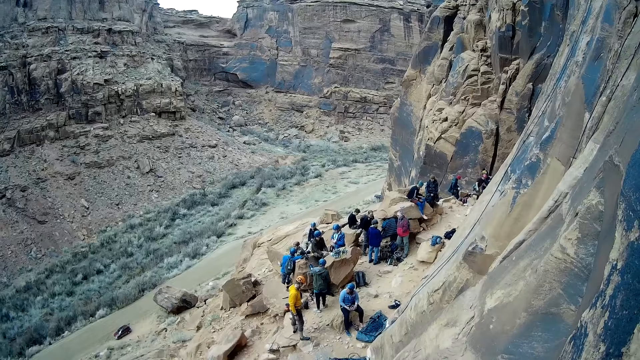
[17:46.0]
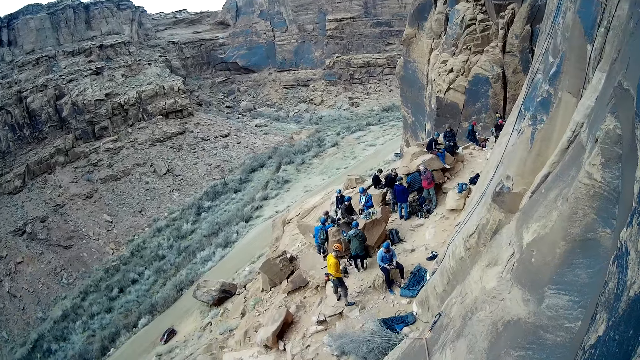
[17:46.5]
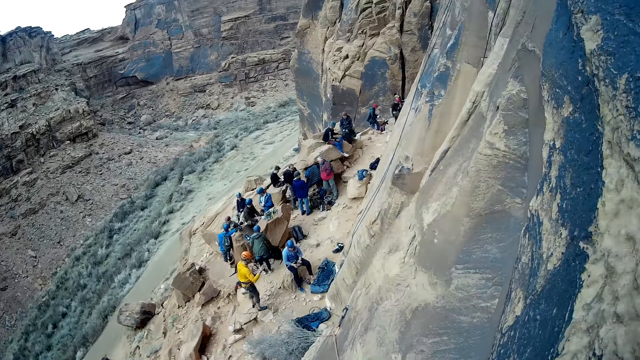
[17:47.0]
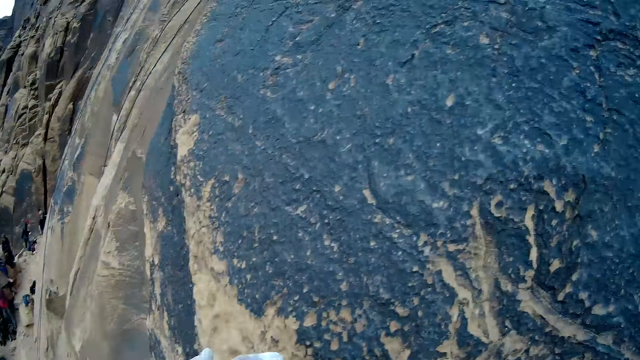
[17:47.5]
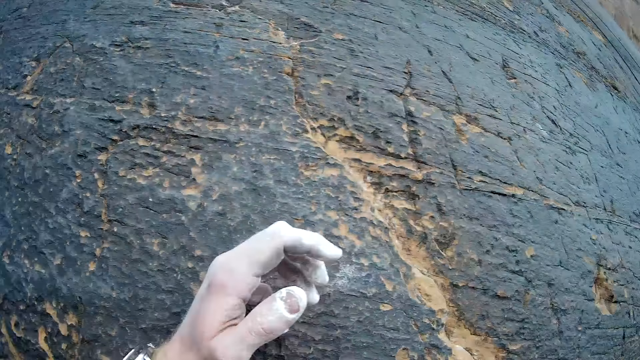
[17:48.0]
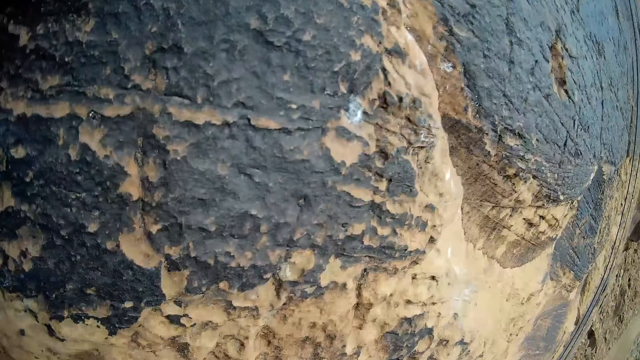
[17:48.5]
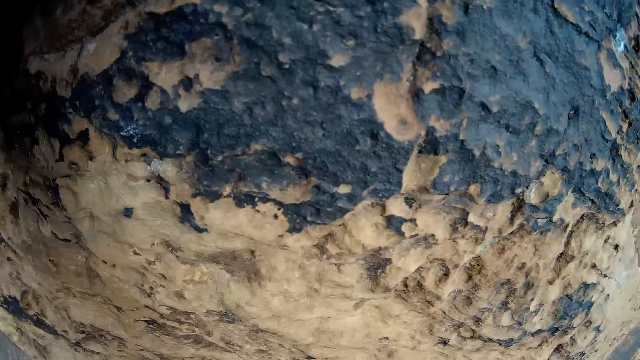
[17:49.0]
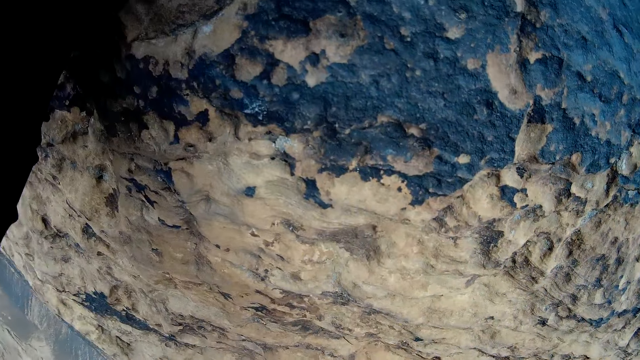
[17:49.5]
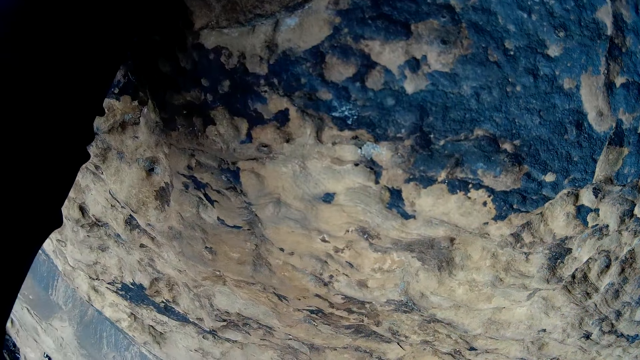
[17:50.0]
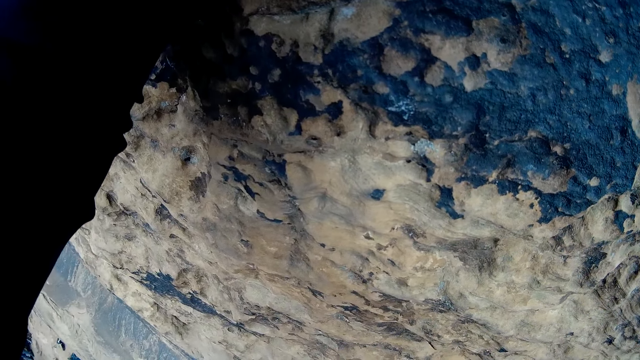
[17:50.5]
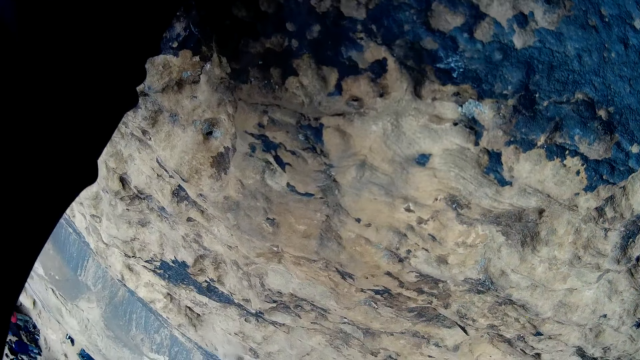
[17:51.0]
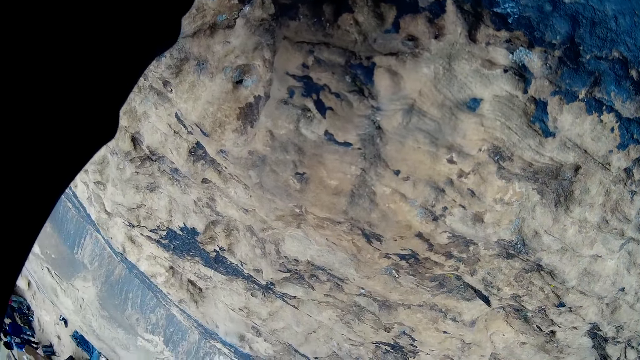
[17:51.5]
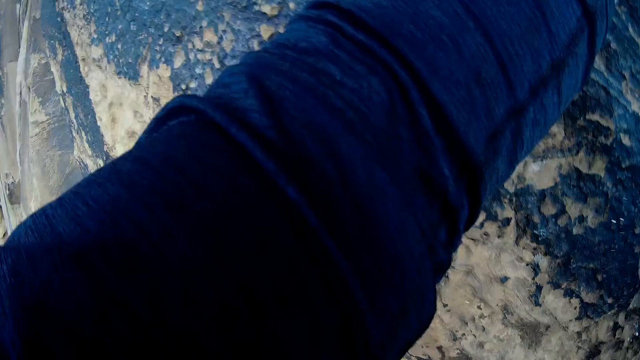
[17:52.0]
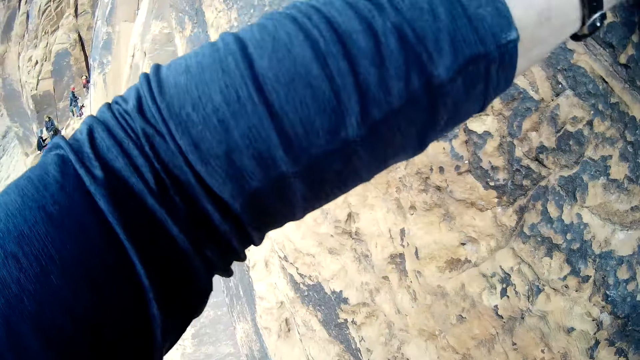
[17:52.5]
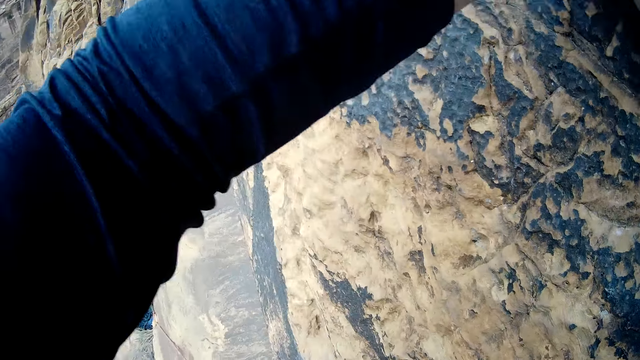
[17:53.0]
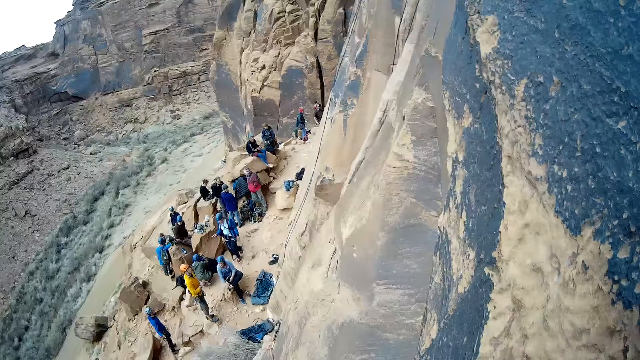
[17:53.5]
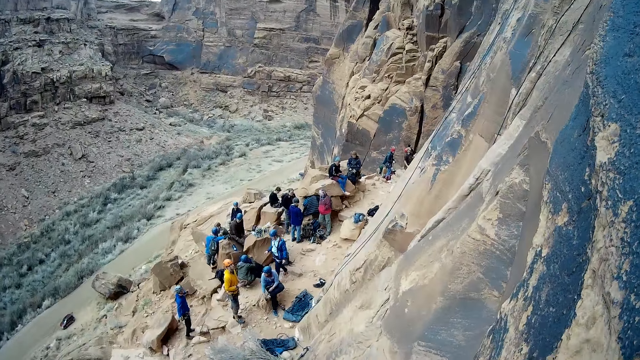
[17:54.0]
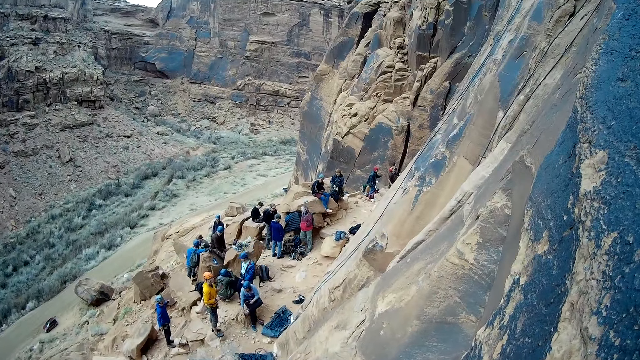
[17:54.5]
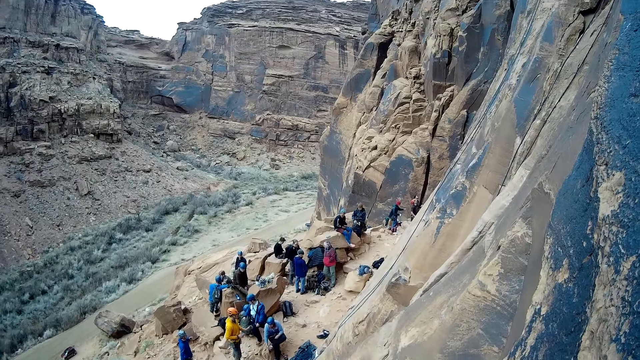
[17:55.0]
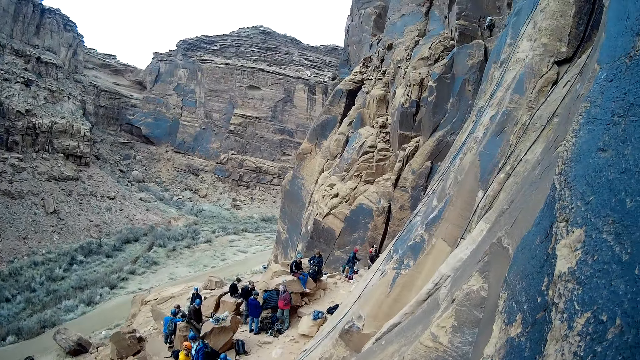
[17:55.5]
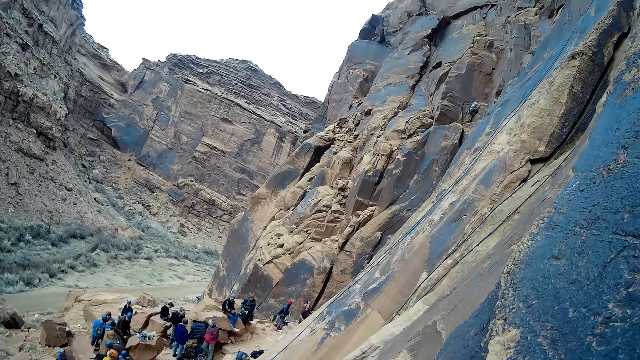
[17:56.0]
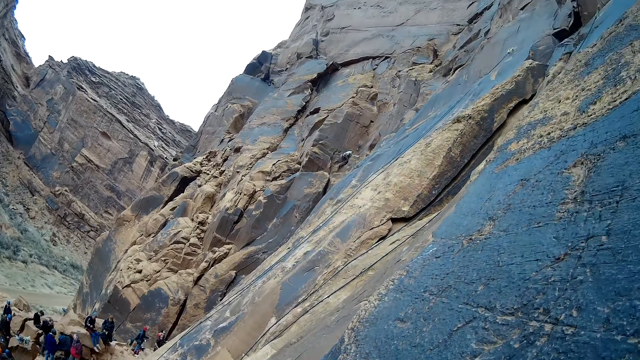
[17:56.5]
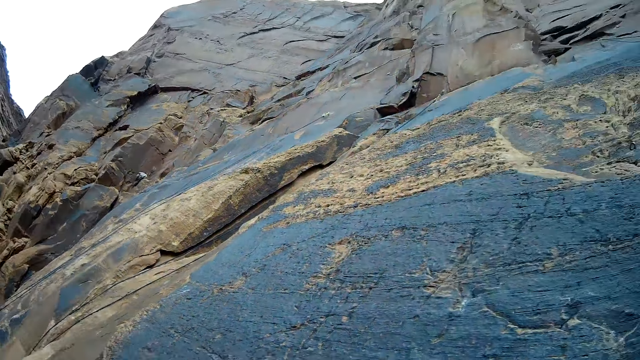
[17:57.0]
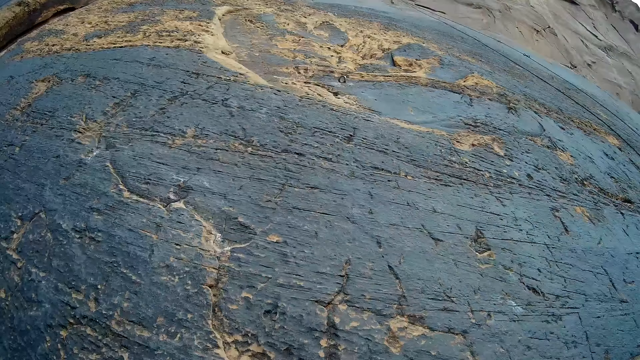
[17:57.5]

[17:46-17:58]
The camera wearer holds on the mountain. They look down at the people.

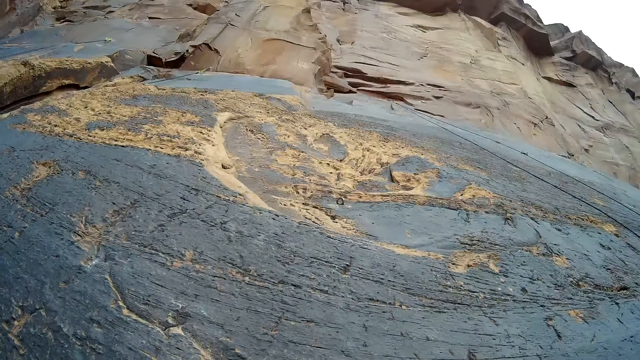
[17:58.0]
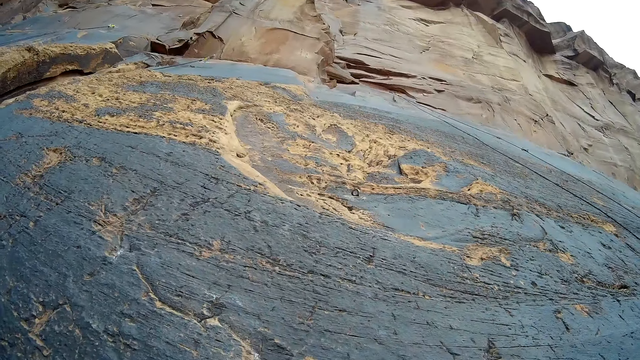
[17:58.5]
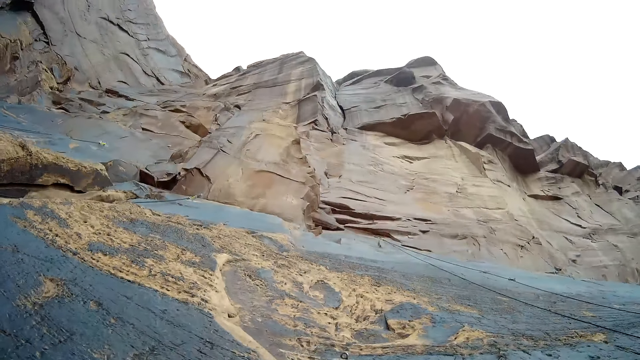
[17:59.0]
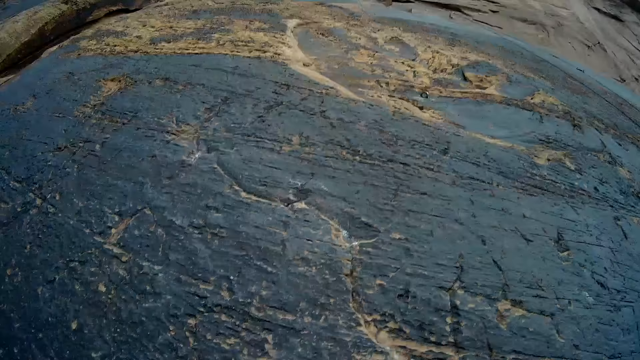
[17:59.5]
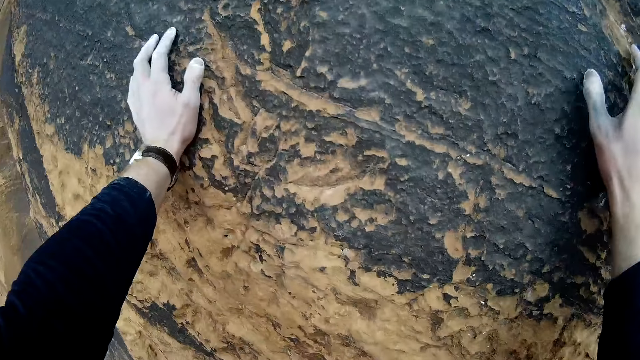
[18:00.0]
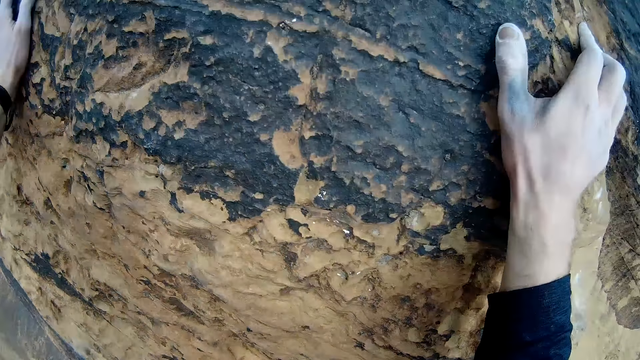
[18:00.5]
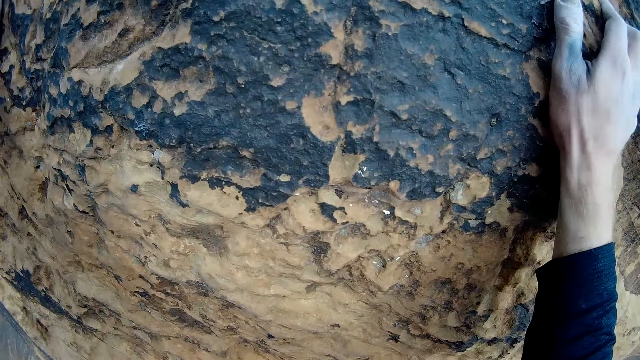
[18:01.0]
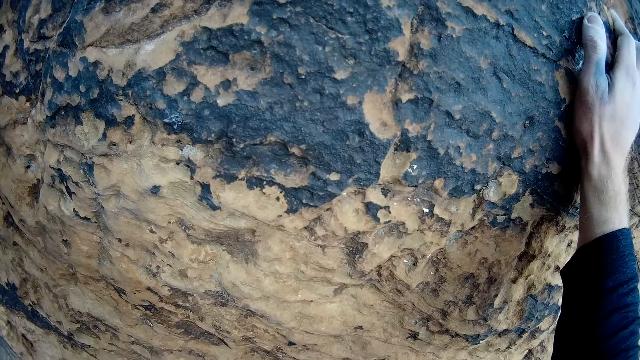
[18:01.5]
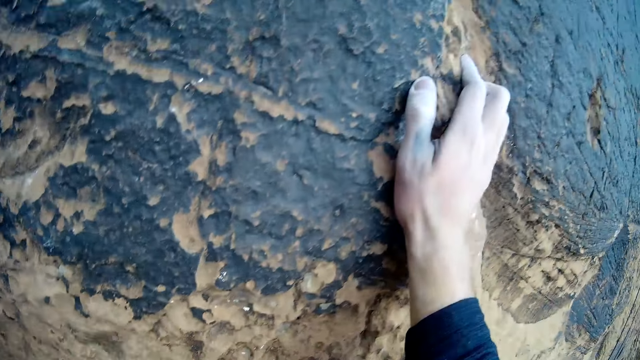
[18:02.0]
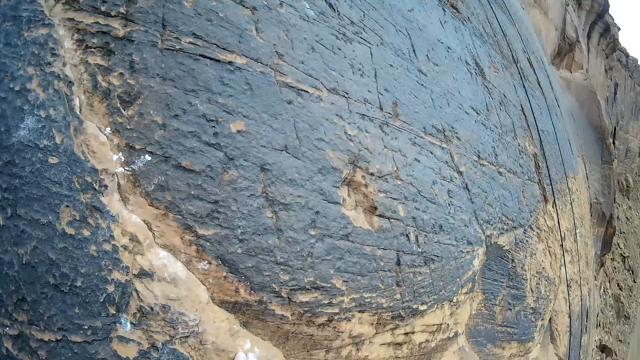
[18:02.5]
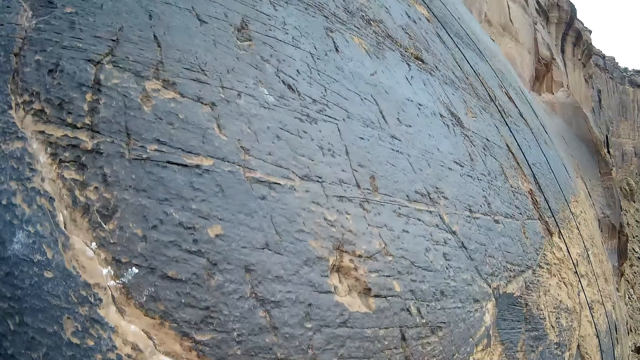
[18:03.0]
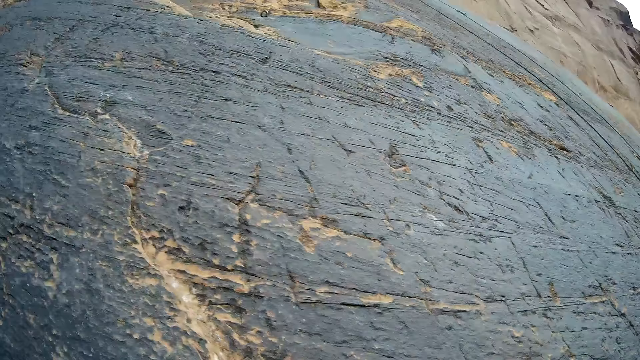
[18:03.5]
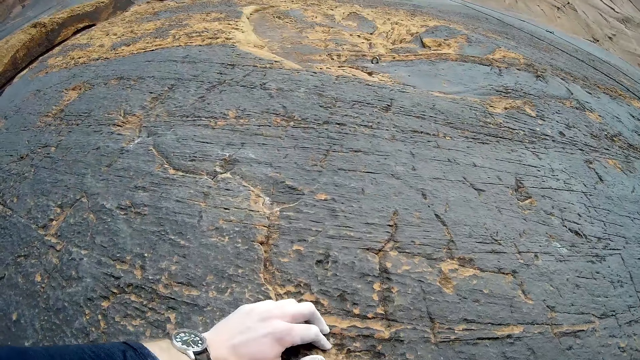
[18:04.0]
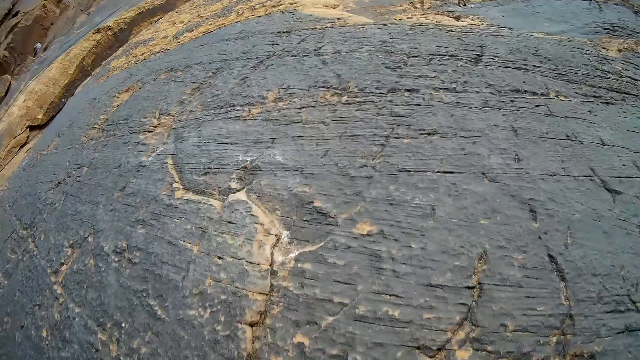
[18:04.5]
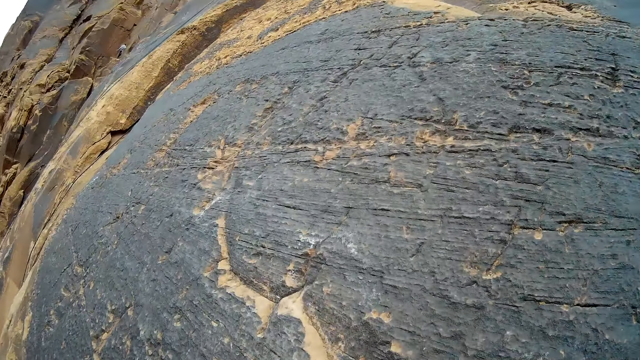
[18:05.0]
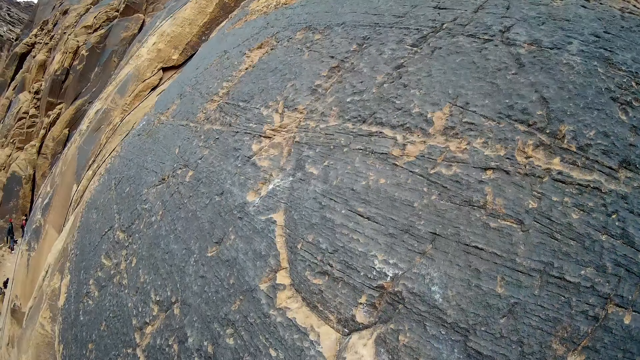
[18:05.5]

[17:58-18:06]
The camera wearer looks up on the mountain. They hold on the mountain.
